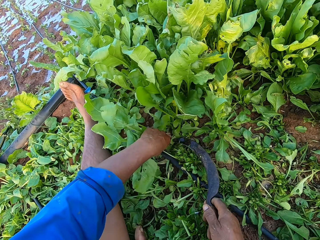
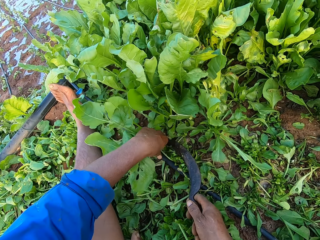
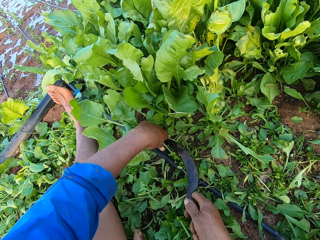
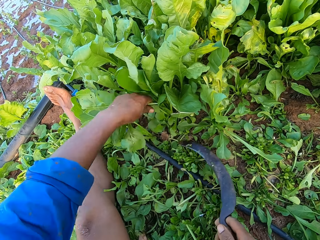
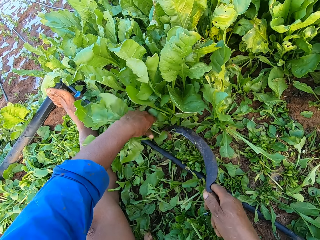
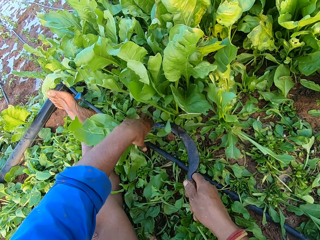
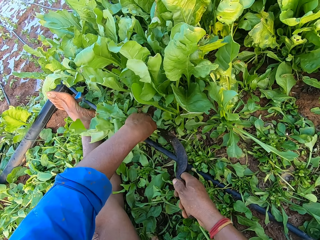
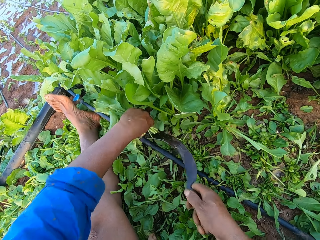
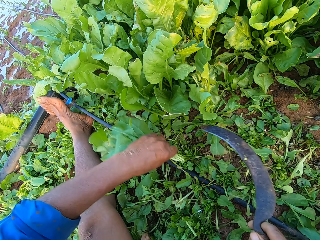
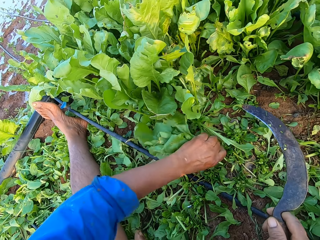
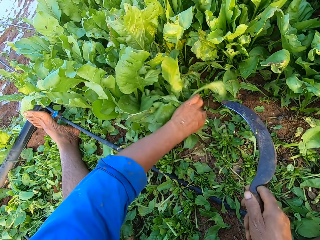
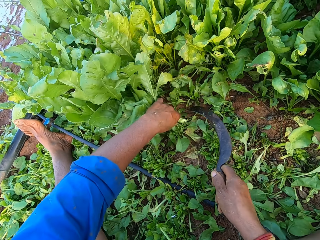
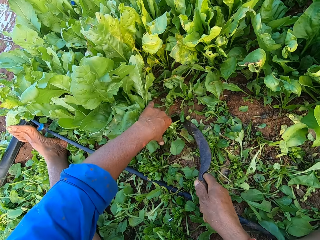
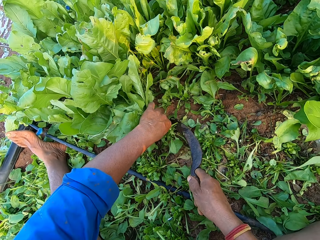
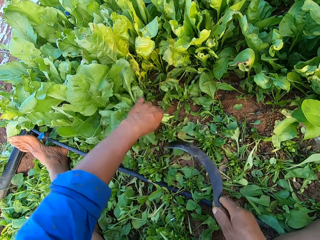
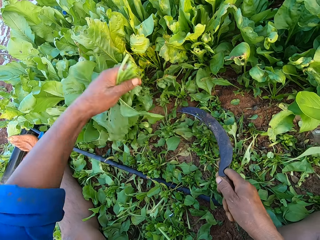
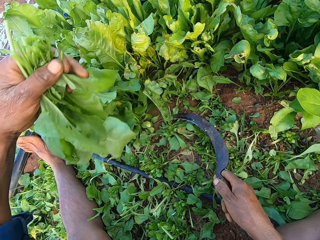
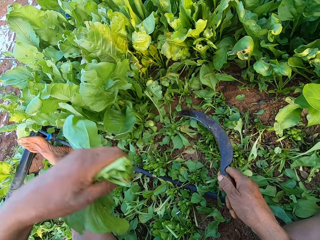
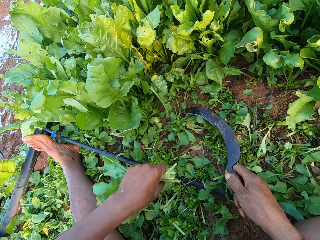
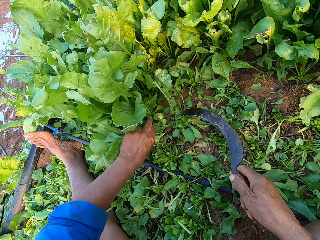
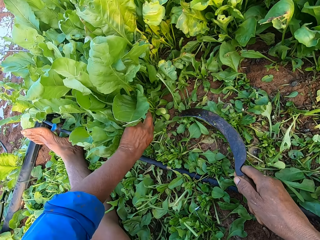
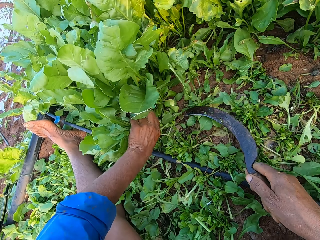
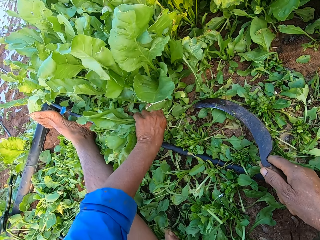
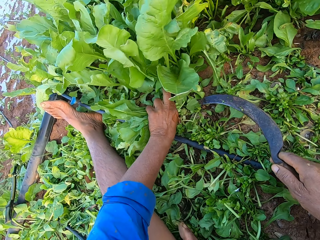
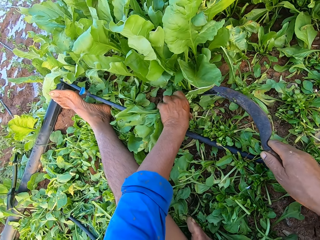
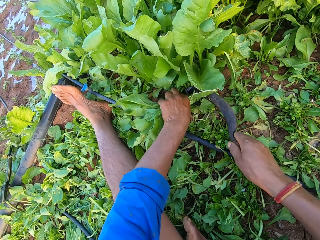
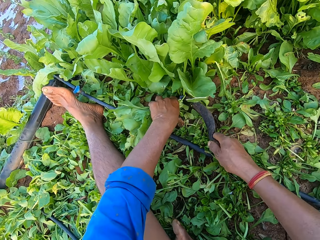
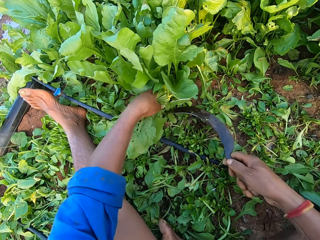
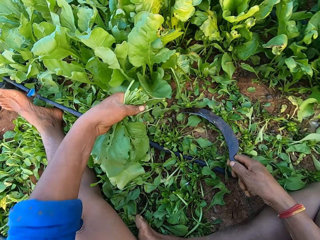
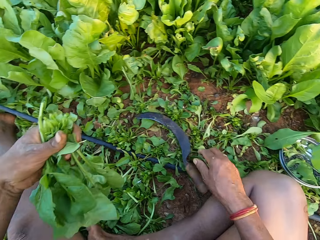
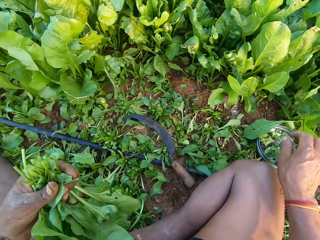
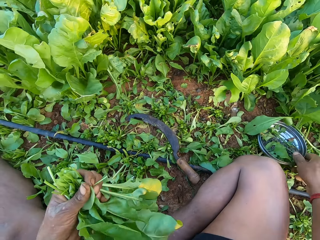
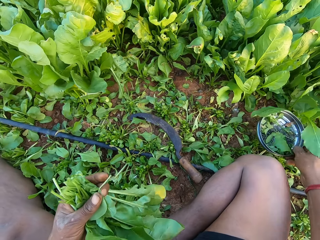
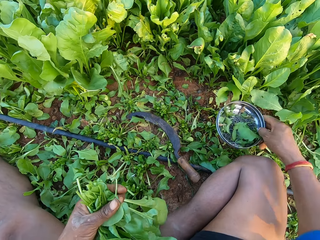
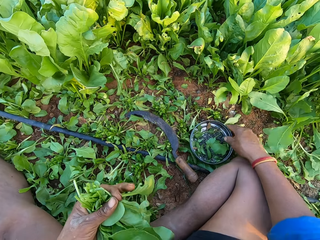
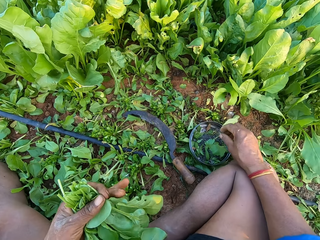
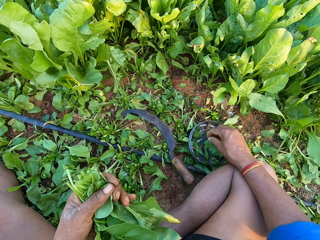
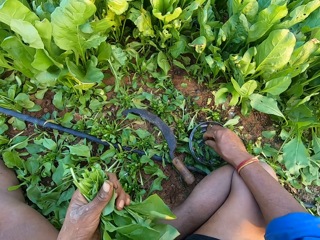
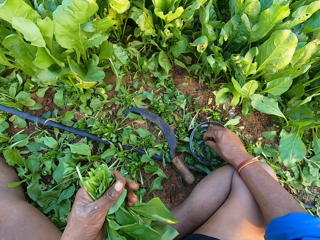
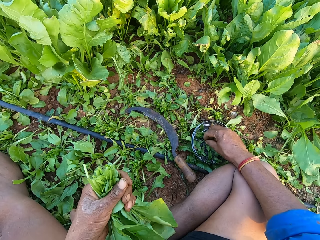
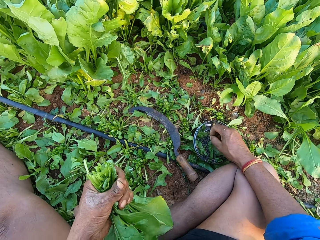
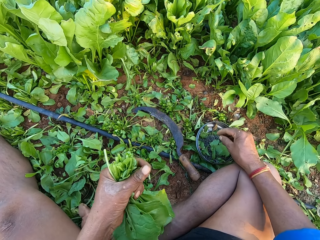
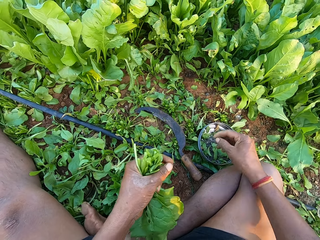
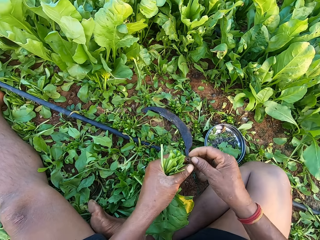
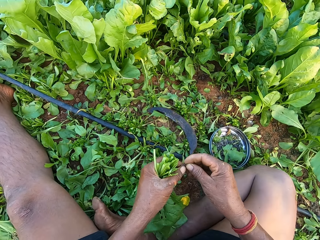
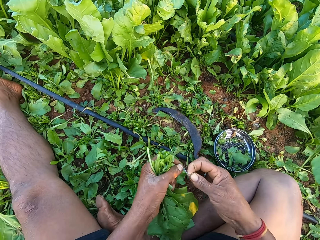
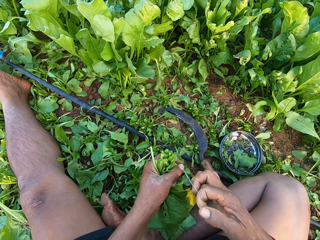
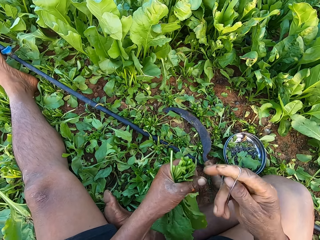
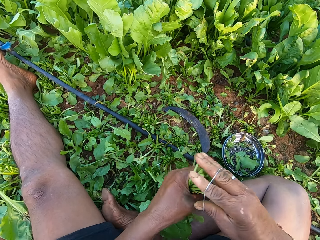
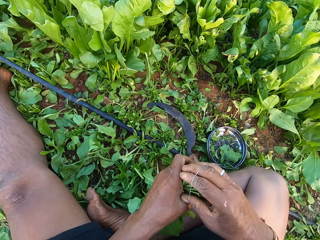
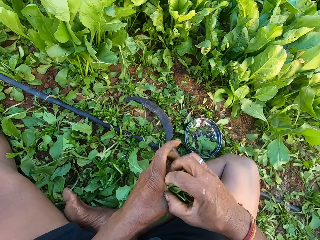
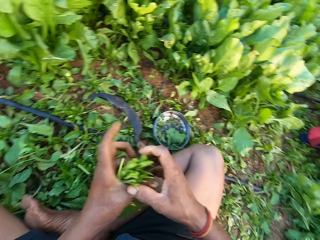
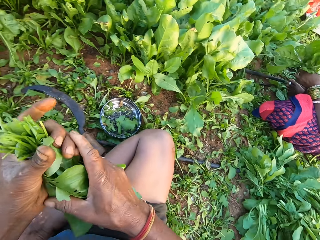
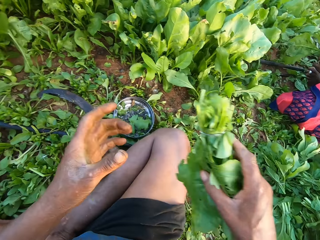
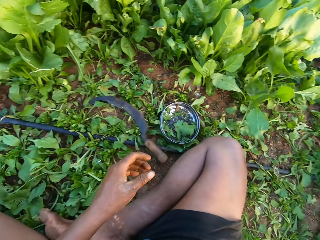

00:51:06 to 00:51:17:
The camera wearer cuts some collard green vegetables in his left hand with the sickle in his right hand. He drops the sickle on the ground with his right hand. He moves the bowl on the ground with his right hand. He picks a rubber from the bowl on the ground with his right hand. He holds the rubber with both hands. He binds the collard green vegetables in his left hand with the rubber in his right hand.

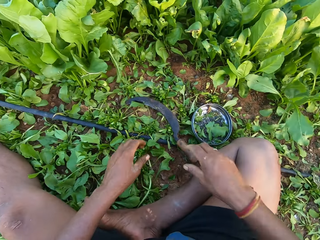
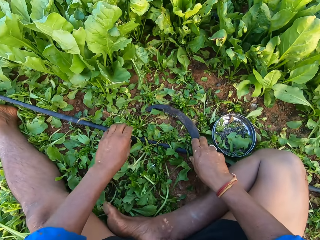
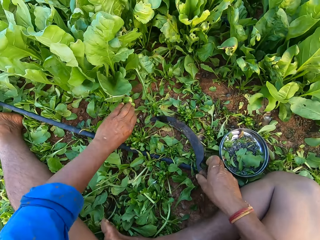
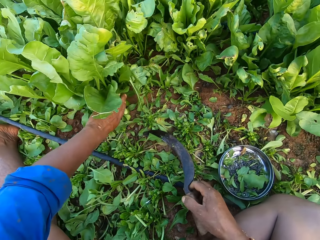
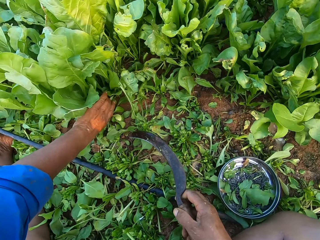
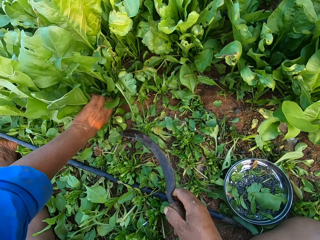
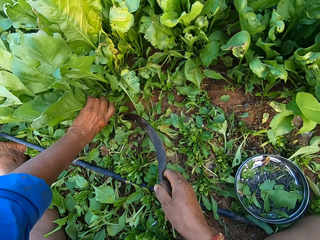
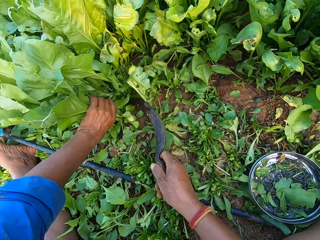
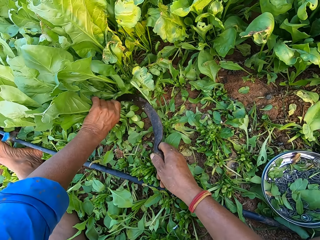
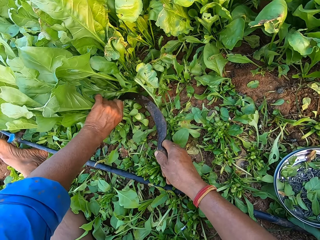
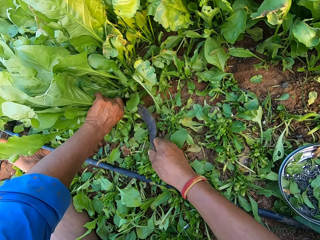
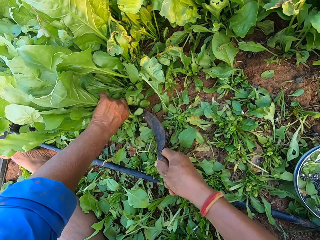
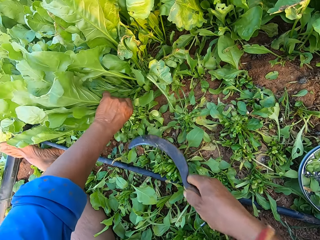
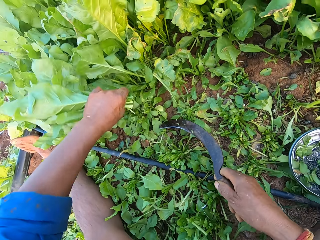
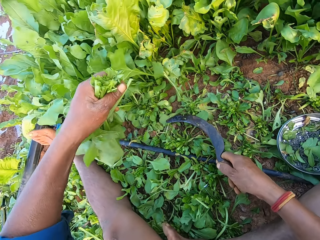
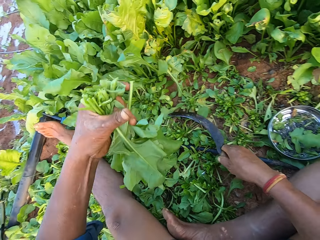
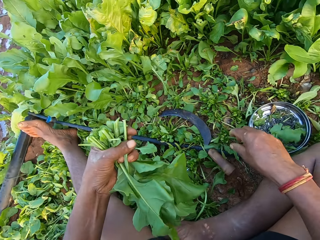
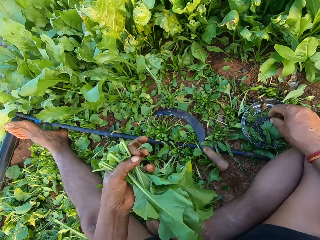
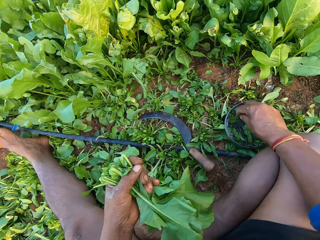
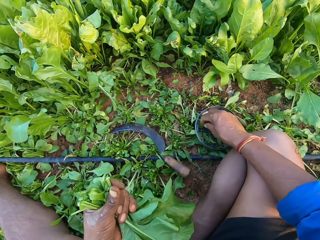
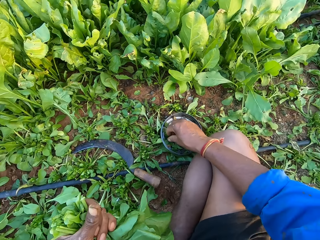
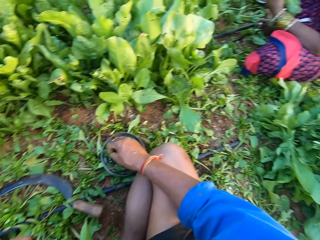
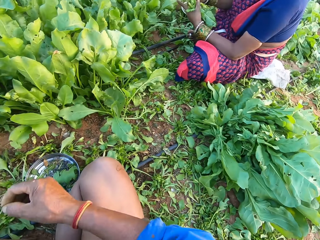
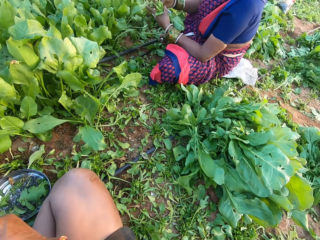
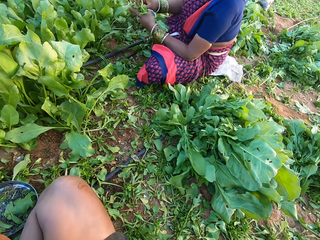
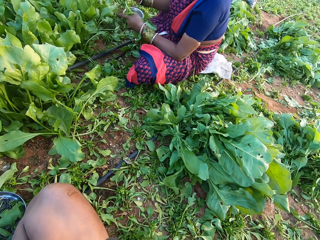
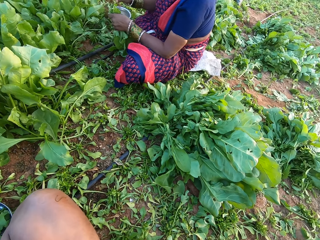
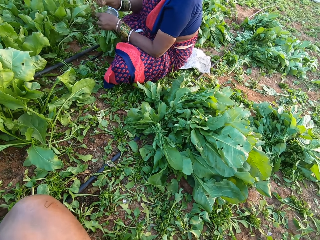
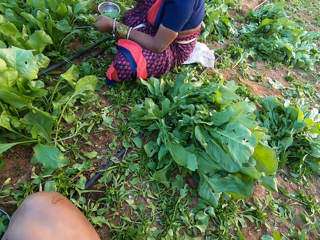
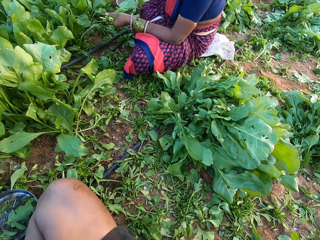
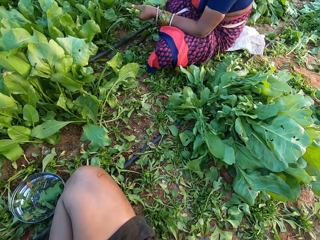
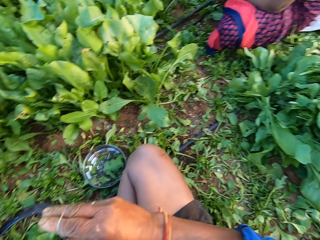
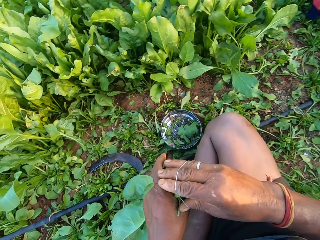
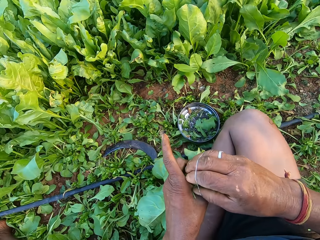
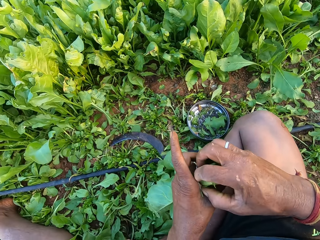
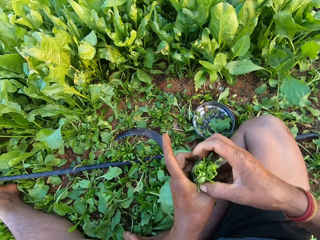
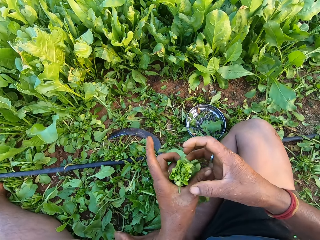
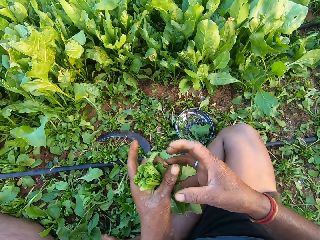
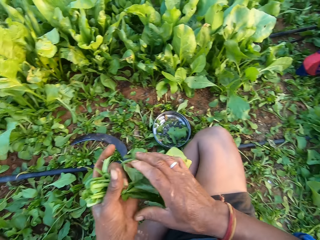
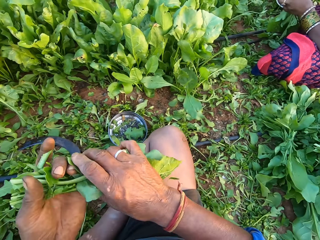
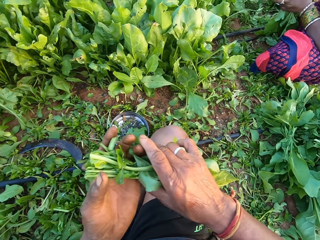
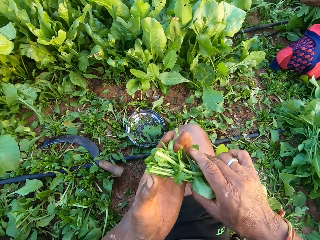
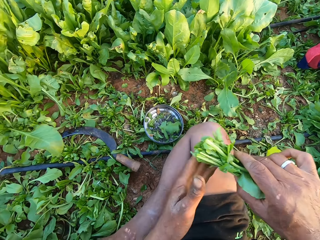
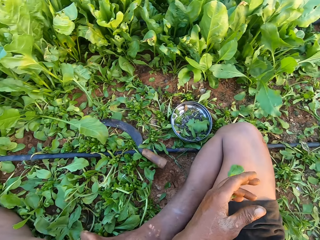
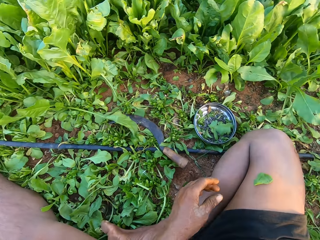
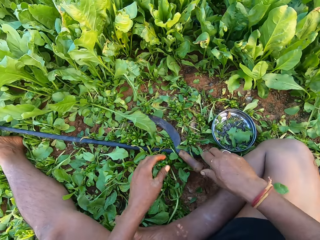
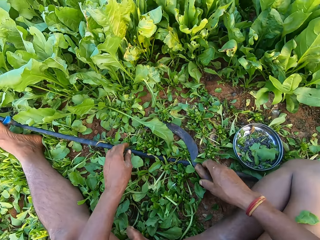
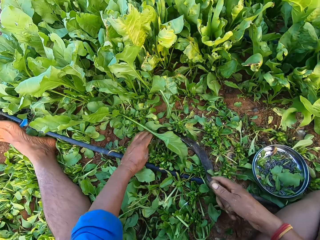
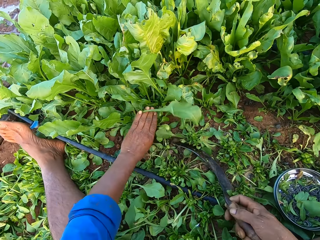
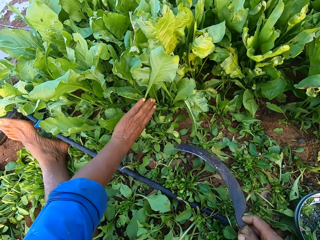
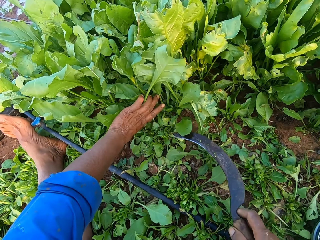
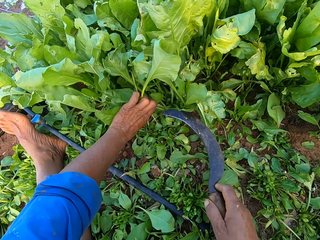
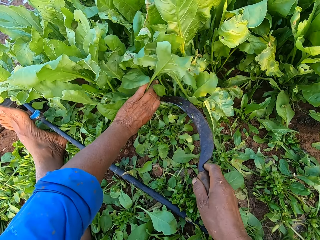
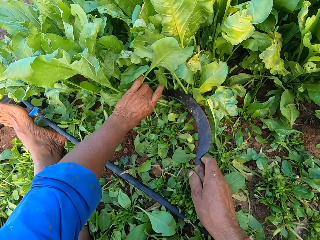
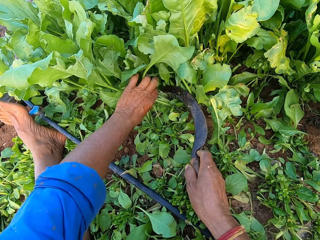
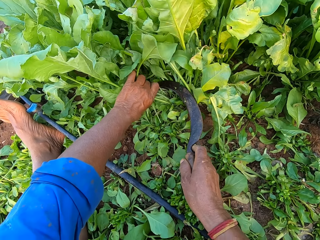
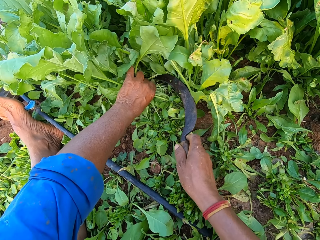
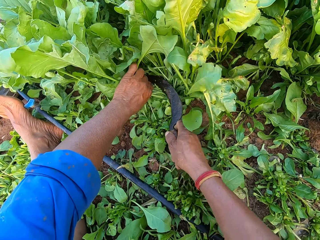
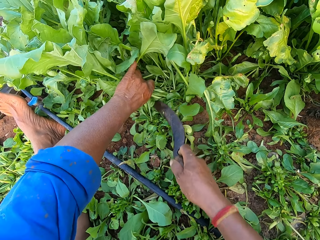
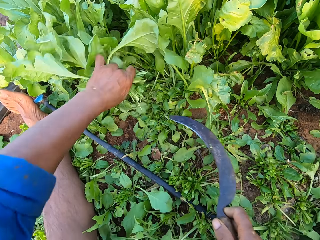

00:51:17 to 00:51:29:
The camera wearer drops the collard green vegetable on the ground with his right hand. He picks the sickle from the ground with his right hand. He picks the sickle from the ground with his right hand again. He cuts the kales. He drops the sickle on the ground with his right hand. He picks a rubber from the bowl on the ground with his right hand. The woman removes some leaves from the collard green vegetables in her left hand with her right hand. The camera wearer binds the collard green vegetables in his left hand with the rubber in his right hand. He drops the collard green vegetable on the ground with his right hand. He picks the sickle from the ground with his right hand. He cuts some collard green vegetables in his left hand with the sickle in his right hand.
